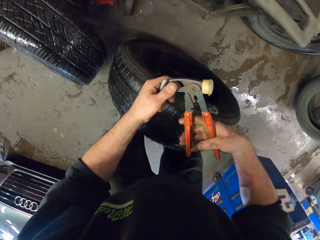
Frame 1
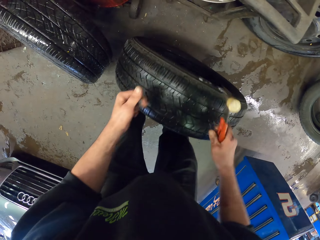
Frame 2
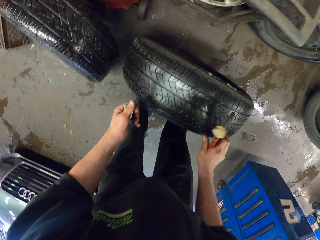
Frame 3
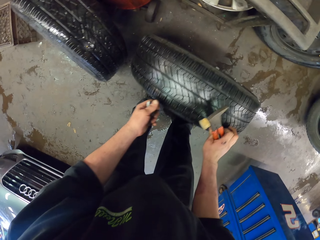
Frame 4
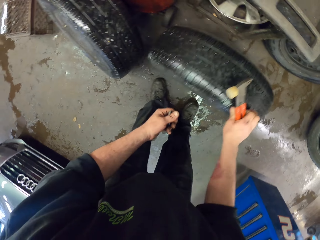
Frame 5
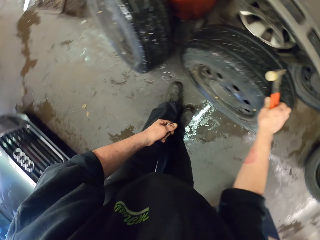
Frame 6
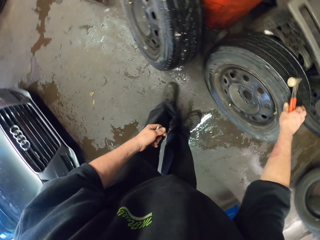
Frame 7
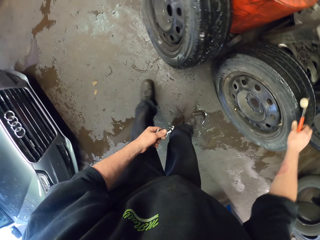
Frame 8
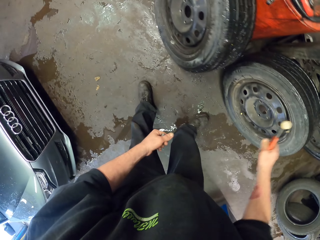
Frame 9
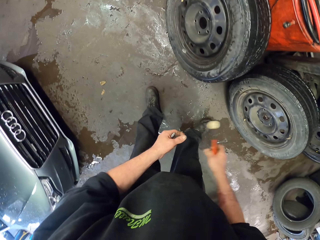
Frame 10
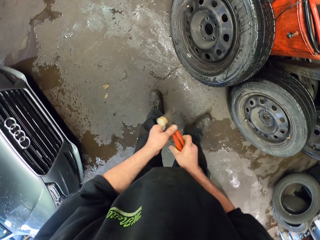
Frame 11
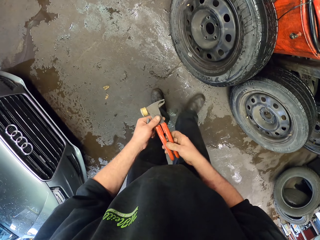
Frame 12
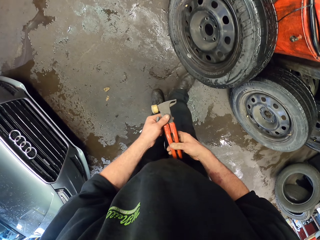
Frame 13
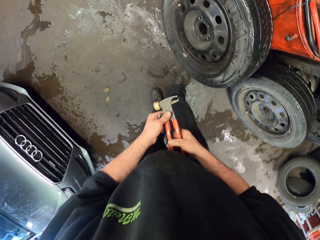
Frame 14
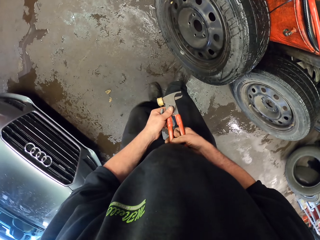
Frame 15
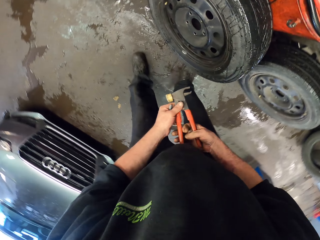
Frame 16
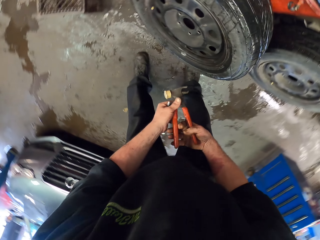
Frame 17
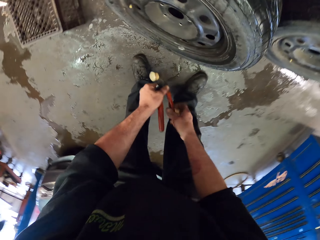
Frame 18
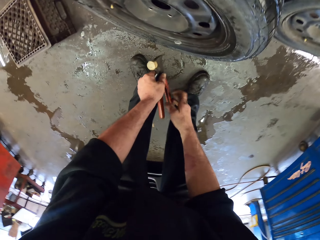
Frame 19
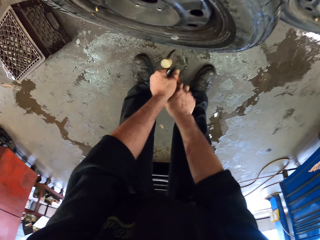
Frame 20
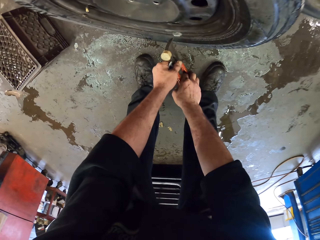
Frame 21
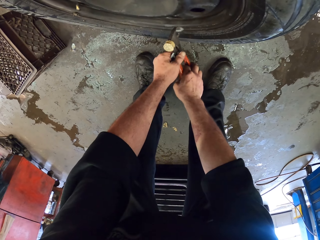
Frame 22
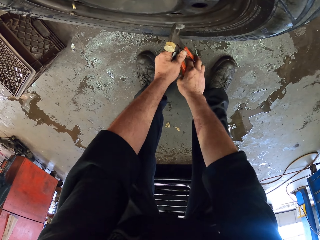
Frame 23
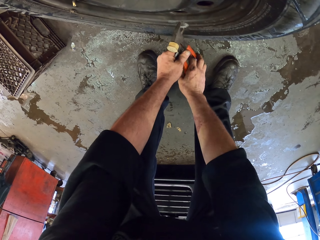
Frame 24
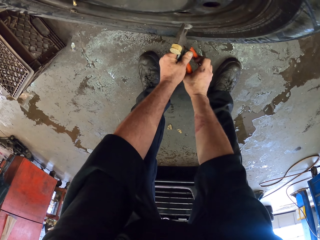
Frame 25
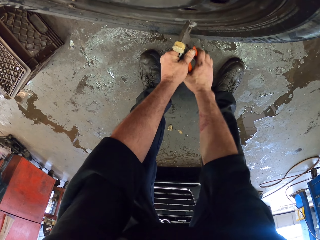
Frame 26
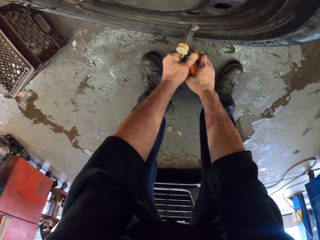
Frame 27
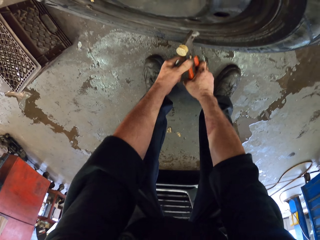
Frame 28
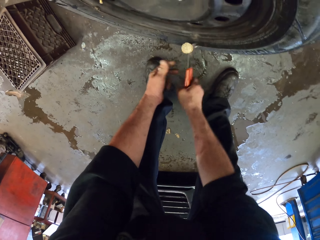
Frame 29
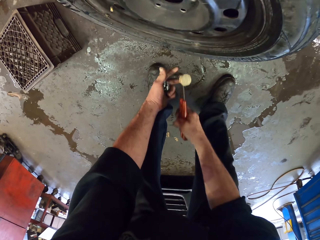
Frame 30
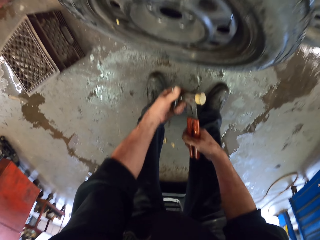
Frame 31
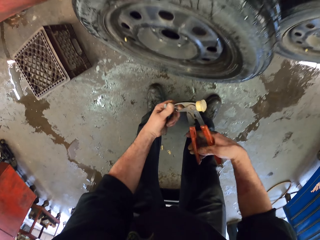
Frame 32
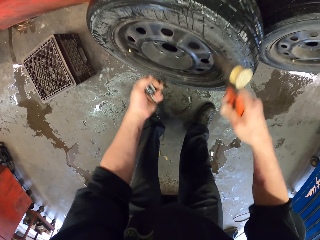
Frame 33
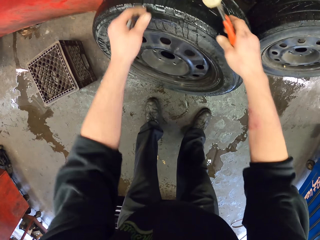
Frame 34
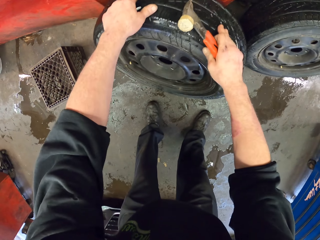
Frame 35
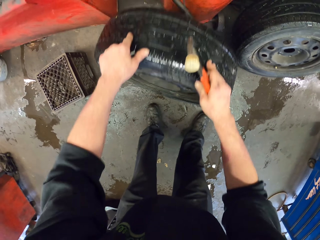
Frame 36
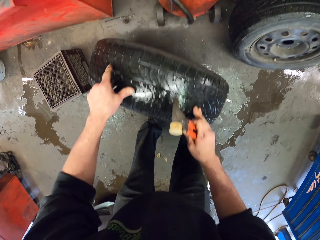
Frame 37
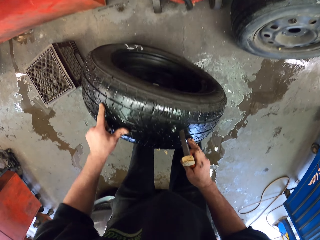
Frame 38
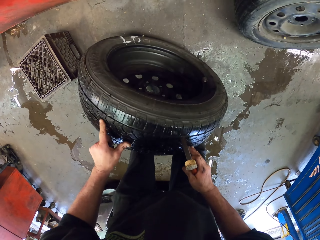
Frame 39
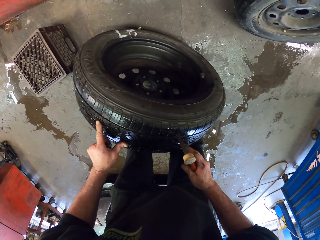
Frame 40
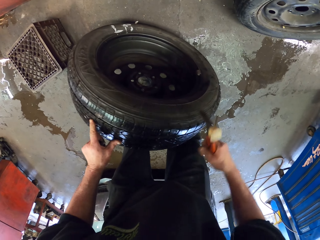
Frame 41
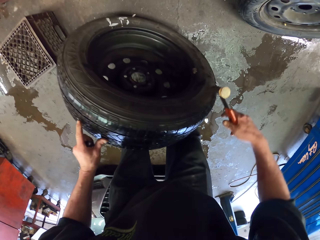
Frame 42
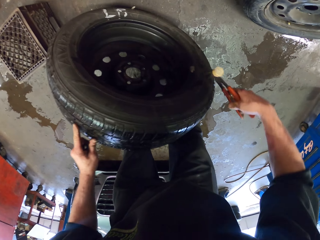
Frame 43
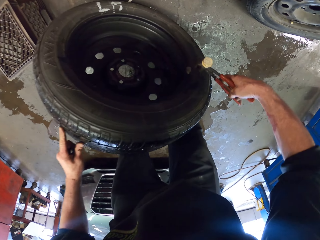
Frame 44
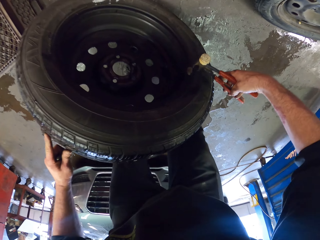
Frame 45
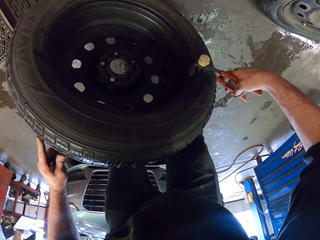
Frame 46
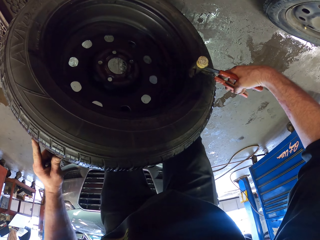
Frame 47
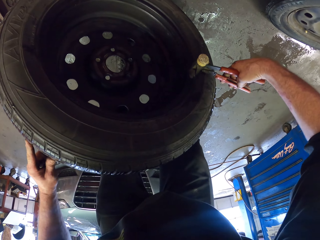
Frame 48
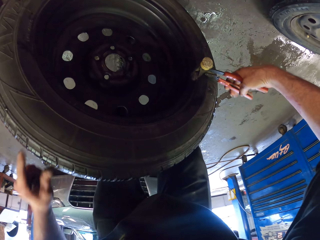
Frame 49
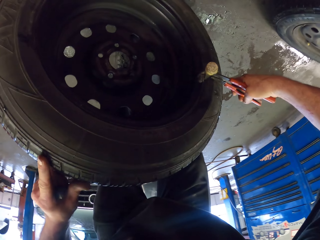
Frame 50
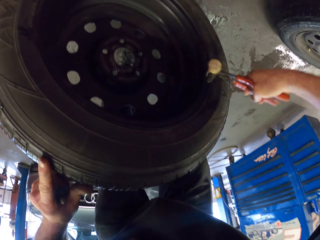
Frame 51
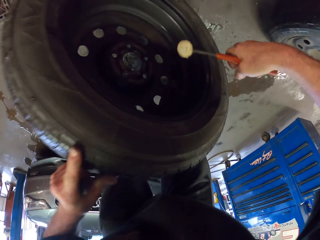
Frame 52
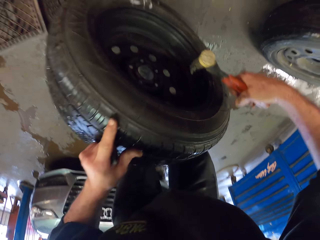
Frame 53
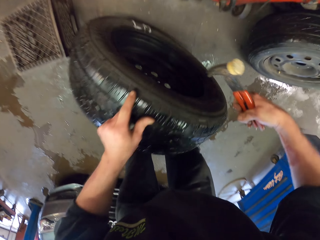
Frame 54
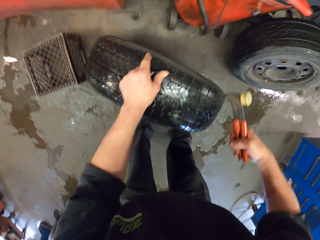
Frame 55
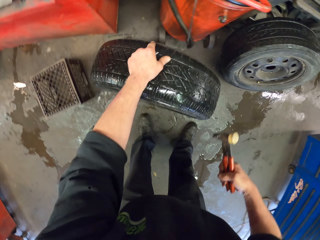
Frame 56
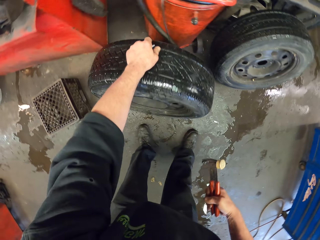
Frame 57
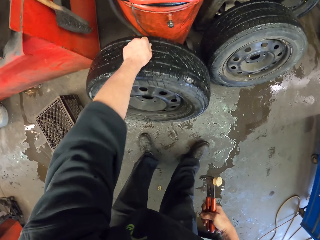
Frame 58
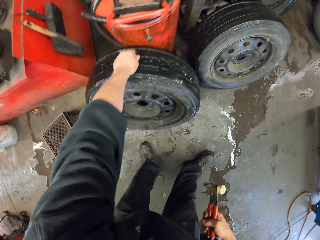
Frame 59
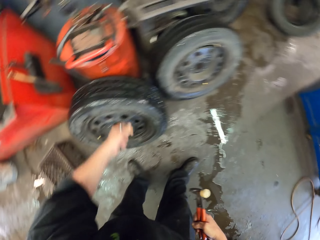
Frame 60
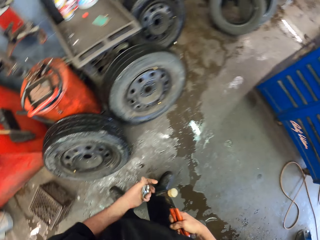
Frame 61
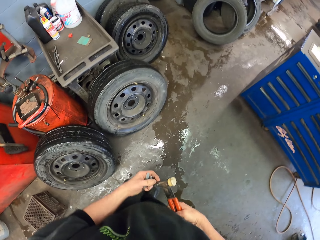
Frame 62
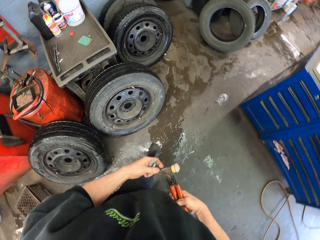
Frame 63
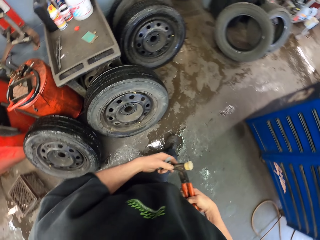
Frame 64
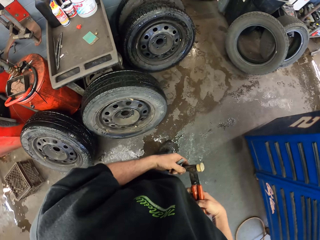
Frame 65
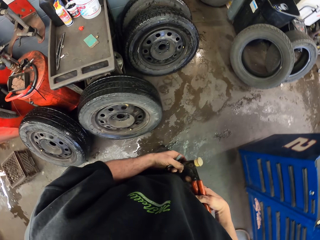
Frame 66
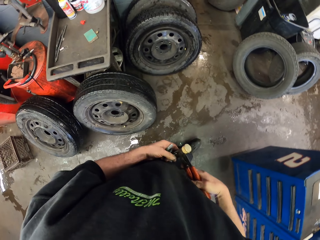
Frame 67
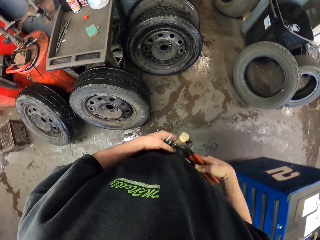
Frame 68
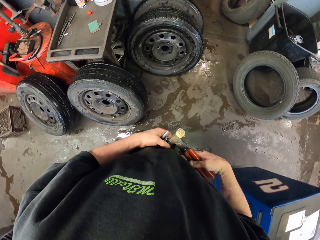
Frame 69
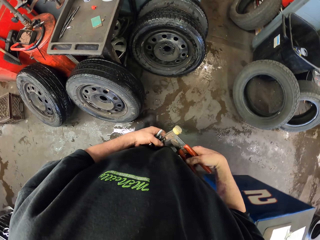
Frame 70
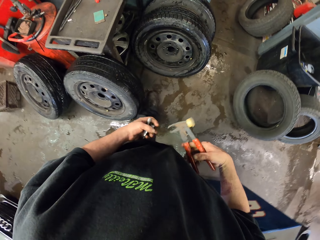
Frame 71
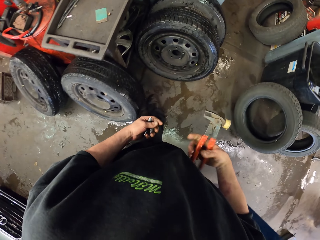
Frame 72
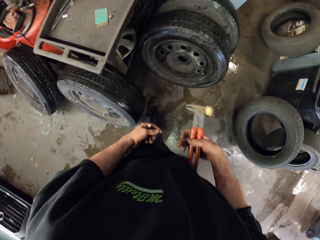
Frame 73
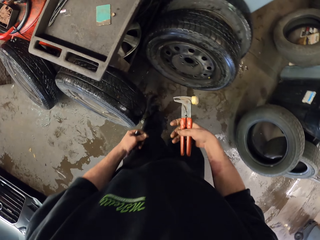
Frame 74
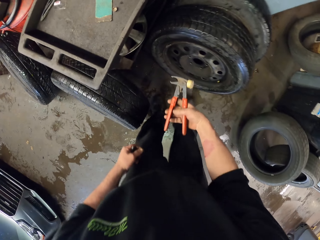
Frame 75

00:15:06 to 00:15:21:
The camera wearer removes a tire balancer on the spanner. They put the wheel on the floor. They bend towards the floor. They remove a tire balancer on the spanner. They pick up a tire balancer on the spanner. They turn the wheel on the floor. They remove a tire balancer on the wheel. They remove a tire balancer on the spanner. They walk in the garage.

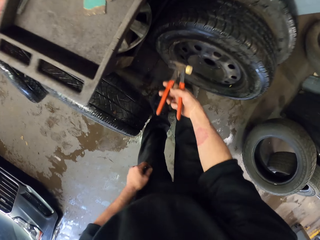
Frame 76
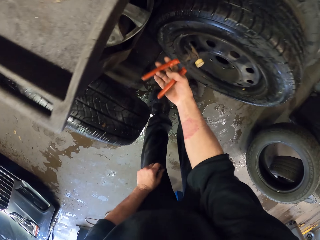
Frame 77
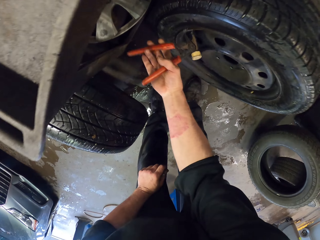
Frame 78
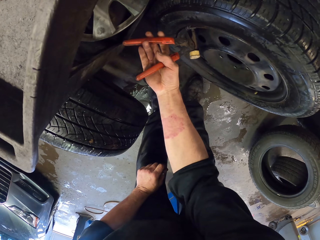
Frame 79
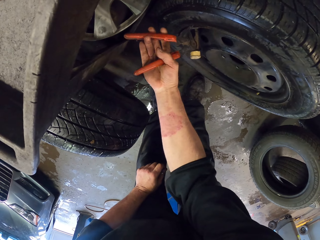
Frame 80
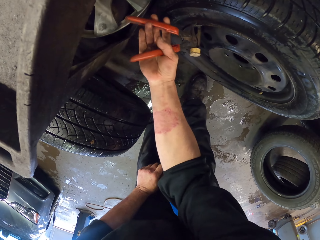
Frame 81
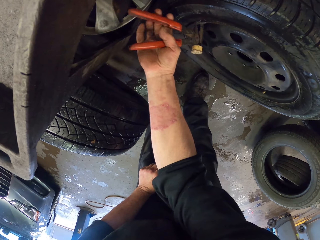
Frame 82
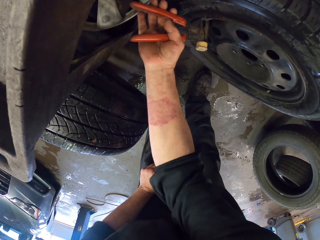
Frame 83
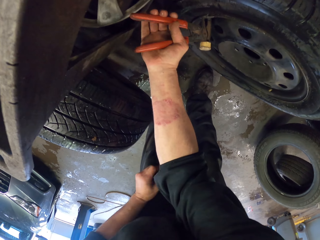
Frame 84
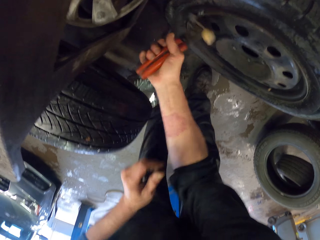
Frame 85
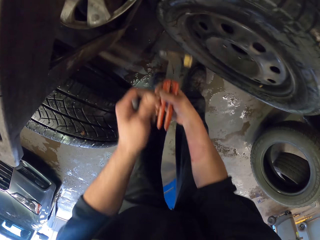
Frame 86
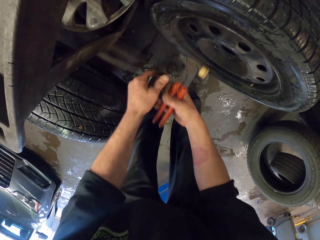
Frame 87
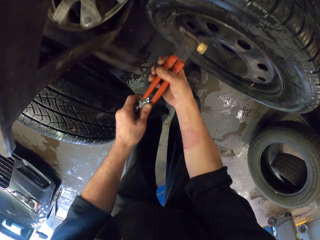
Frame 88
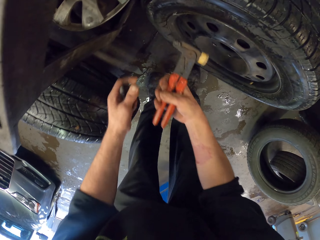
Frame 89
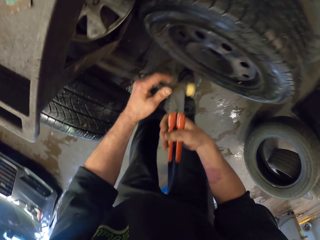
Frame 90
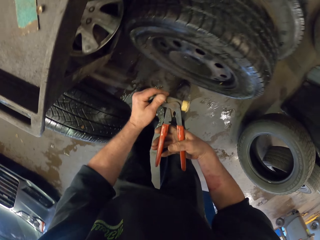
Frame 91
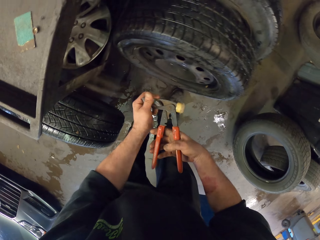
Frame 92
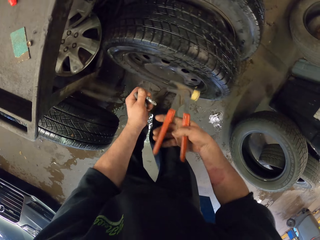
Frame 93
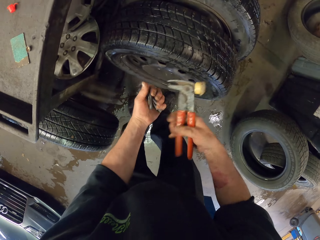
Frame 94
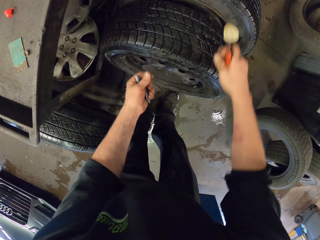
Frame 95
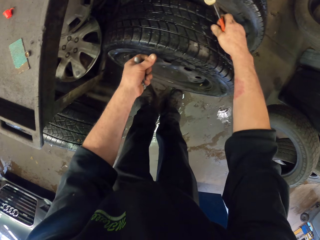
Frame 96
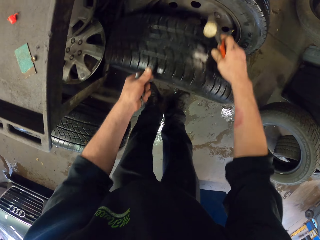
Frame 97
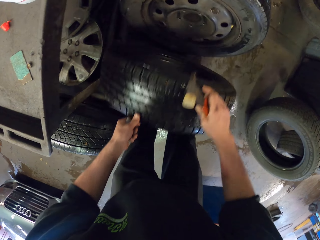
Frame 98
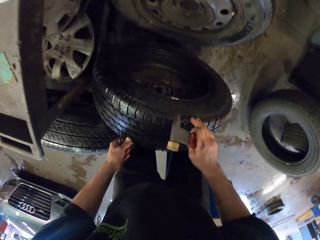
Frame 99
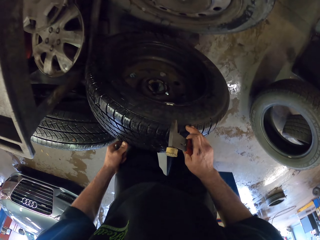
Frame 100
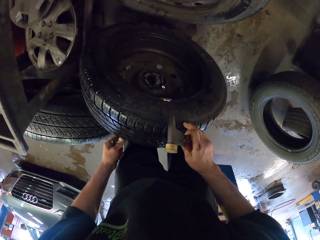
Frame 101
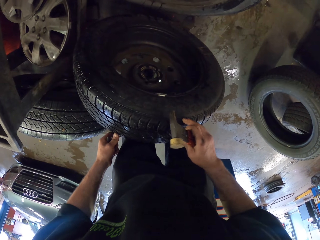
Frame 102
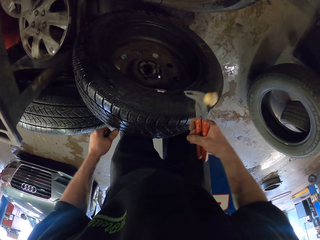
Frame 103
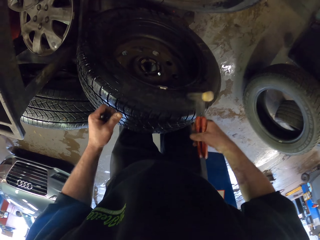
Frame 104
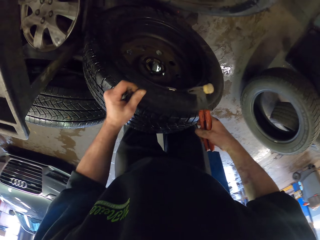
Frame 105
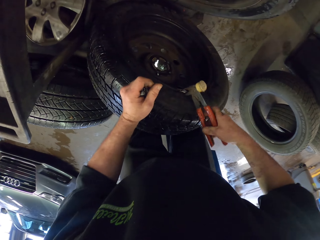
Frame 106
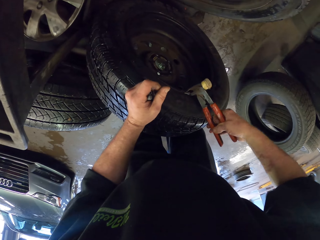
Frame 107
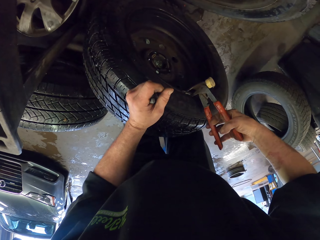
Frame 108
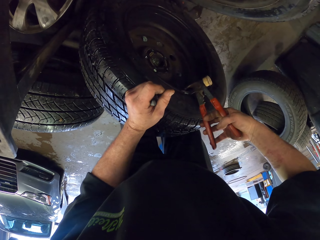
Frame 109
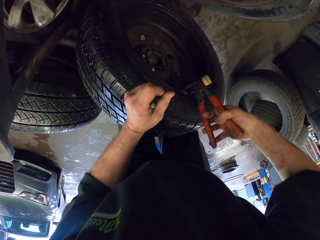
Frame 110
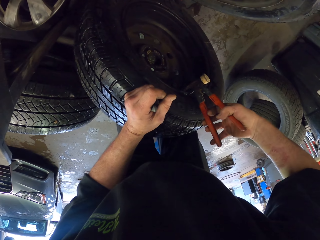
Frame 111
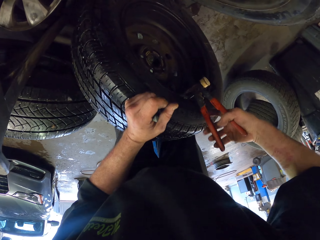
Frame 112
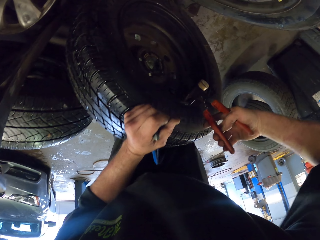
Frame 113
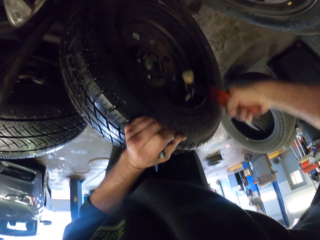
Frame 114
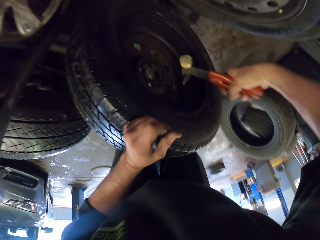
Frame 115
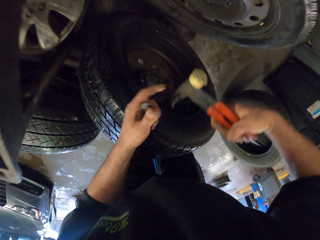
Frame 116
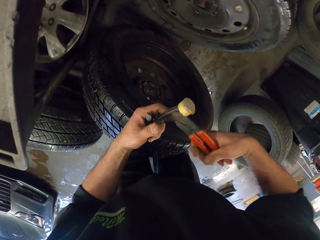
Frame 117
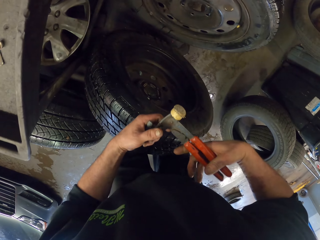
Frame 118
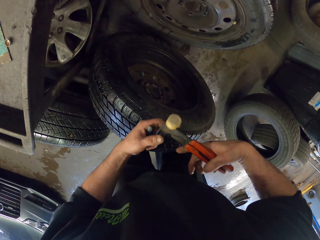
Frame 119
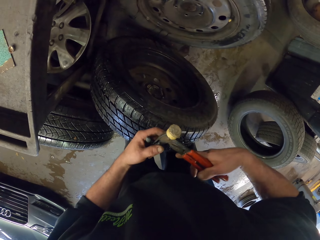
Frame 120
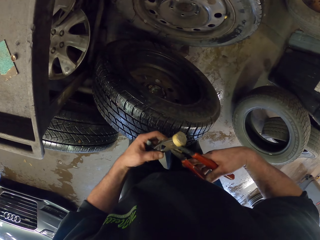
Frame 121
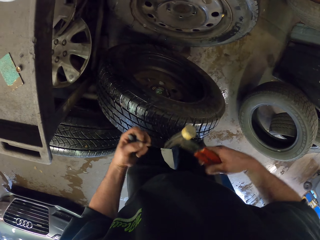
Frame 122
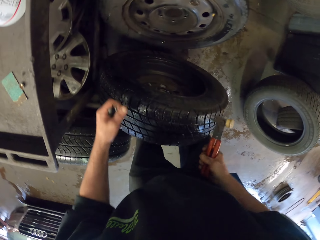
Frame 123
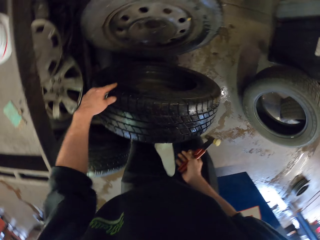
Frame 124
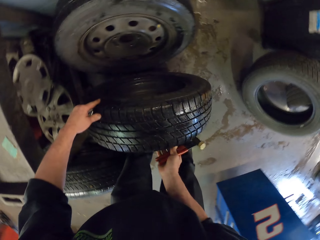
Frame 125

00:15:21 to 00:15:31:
The camera wearer removes a tire balancer on the wheel. They pick up a tire balancer on the spanner. They turn the wheel on the floor. They remove a tire balancer on the wheel. They pick up a tire balancer on the spanner.
